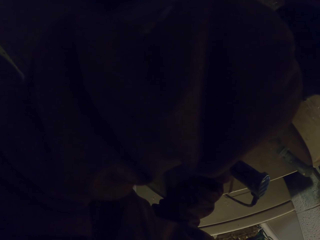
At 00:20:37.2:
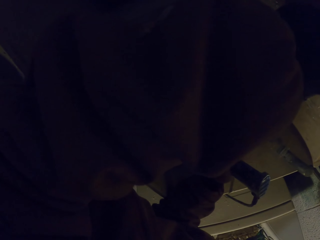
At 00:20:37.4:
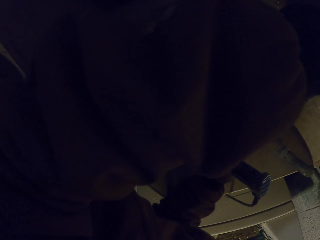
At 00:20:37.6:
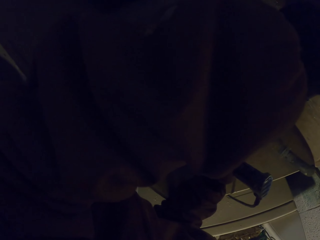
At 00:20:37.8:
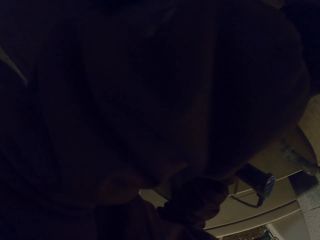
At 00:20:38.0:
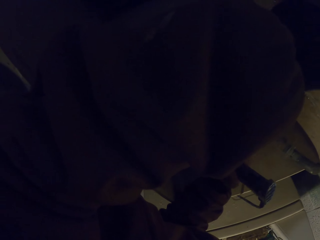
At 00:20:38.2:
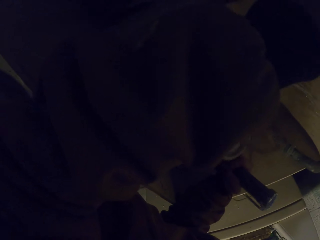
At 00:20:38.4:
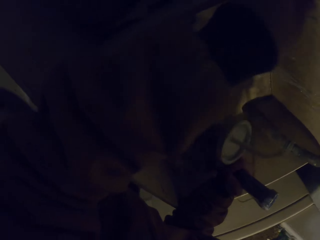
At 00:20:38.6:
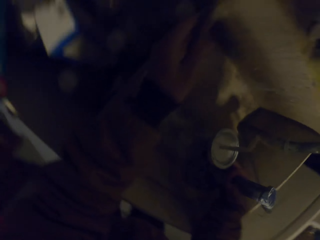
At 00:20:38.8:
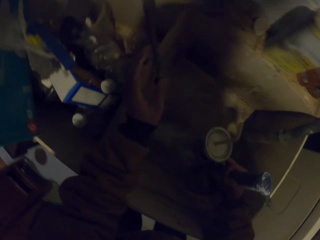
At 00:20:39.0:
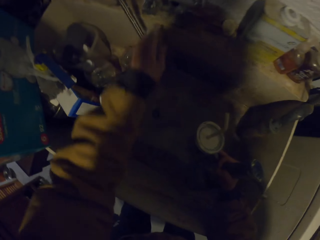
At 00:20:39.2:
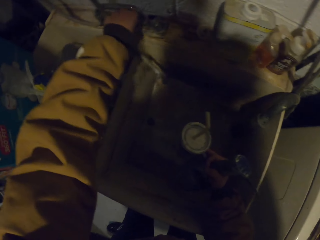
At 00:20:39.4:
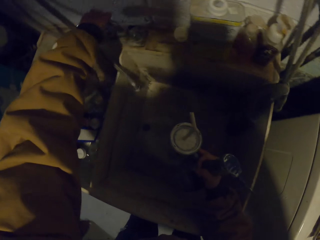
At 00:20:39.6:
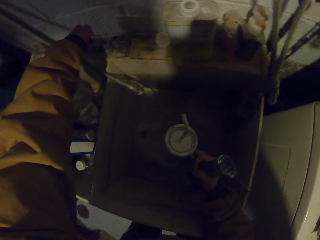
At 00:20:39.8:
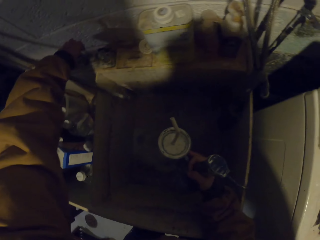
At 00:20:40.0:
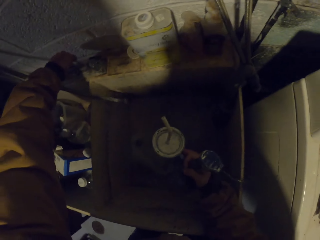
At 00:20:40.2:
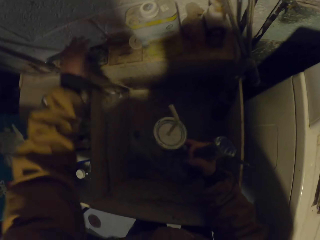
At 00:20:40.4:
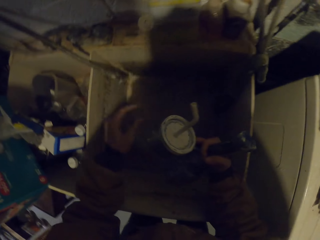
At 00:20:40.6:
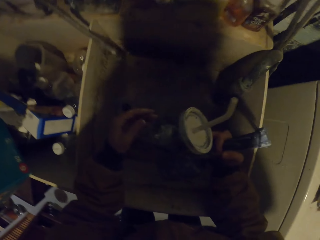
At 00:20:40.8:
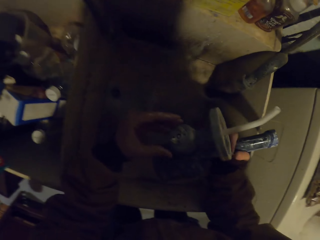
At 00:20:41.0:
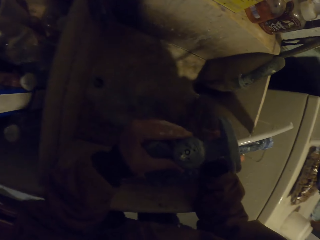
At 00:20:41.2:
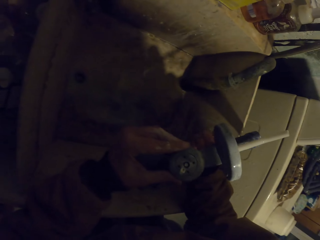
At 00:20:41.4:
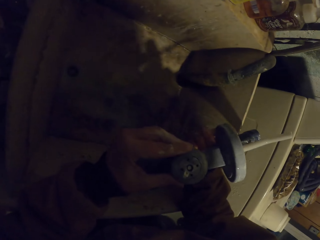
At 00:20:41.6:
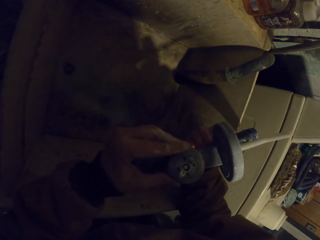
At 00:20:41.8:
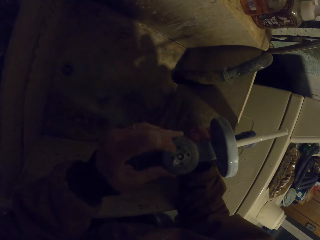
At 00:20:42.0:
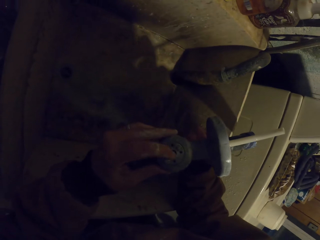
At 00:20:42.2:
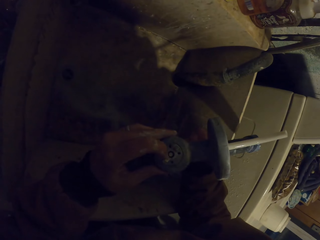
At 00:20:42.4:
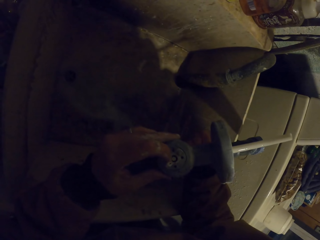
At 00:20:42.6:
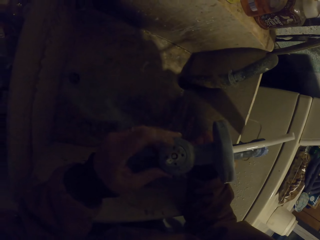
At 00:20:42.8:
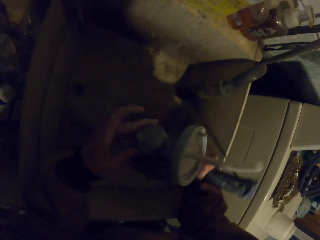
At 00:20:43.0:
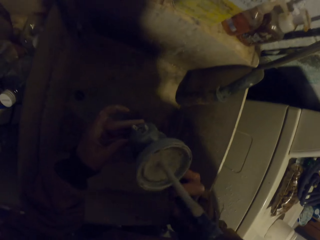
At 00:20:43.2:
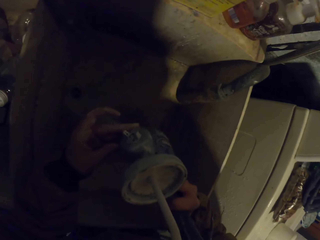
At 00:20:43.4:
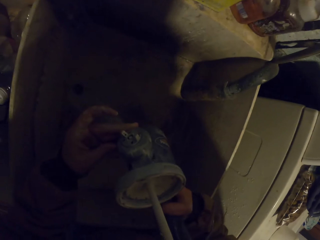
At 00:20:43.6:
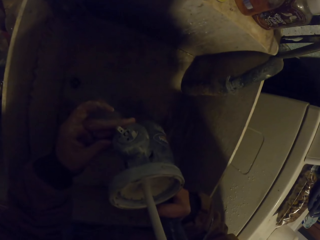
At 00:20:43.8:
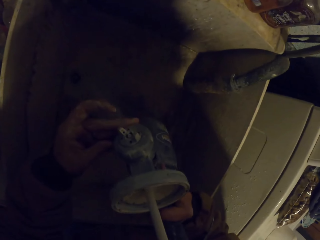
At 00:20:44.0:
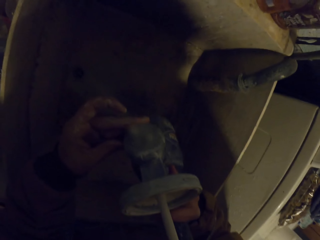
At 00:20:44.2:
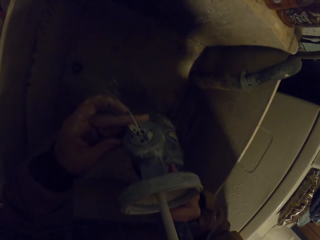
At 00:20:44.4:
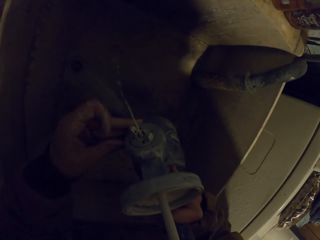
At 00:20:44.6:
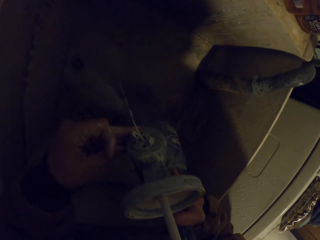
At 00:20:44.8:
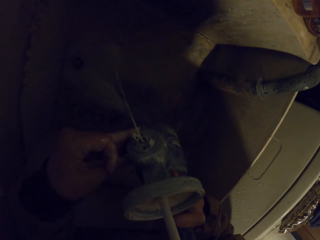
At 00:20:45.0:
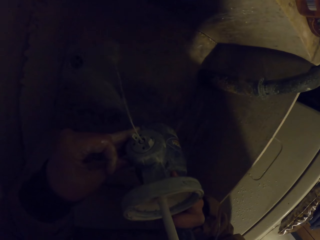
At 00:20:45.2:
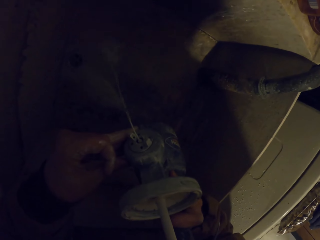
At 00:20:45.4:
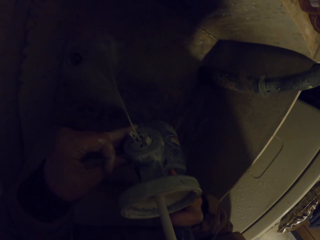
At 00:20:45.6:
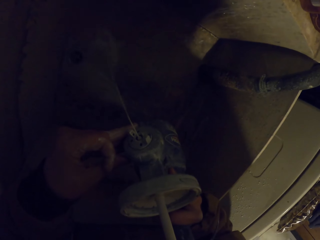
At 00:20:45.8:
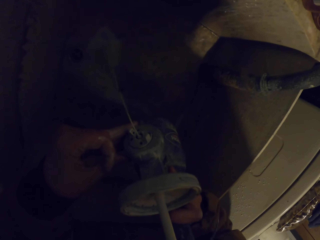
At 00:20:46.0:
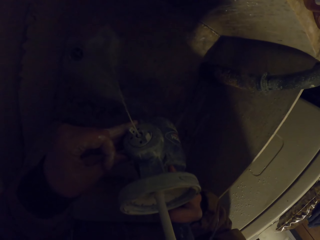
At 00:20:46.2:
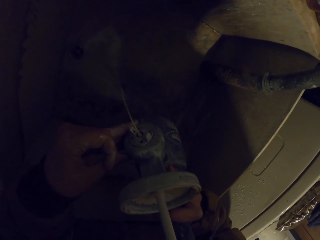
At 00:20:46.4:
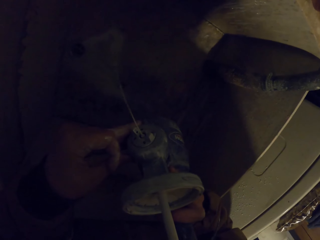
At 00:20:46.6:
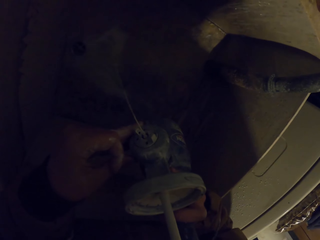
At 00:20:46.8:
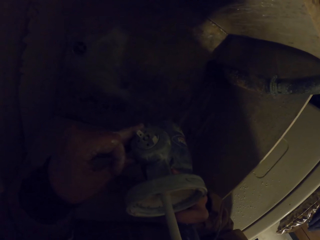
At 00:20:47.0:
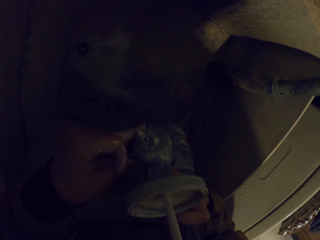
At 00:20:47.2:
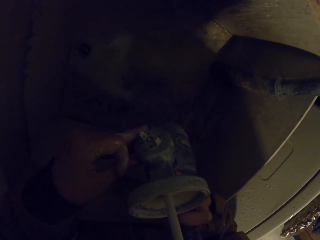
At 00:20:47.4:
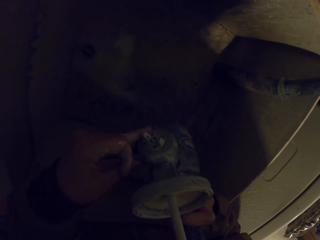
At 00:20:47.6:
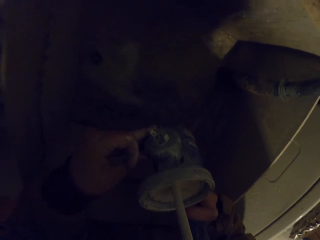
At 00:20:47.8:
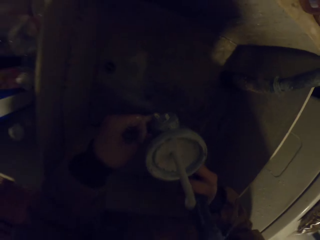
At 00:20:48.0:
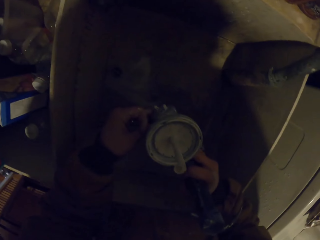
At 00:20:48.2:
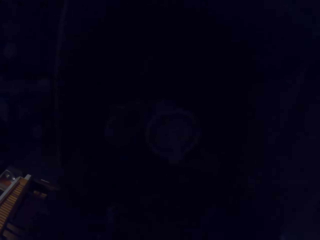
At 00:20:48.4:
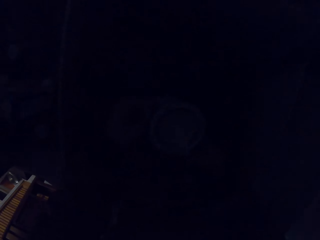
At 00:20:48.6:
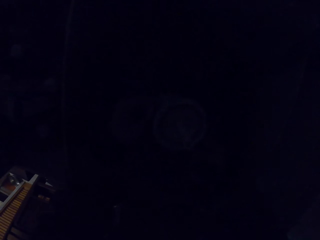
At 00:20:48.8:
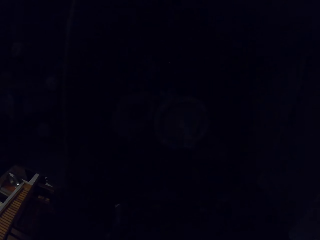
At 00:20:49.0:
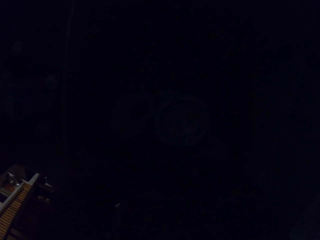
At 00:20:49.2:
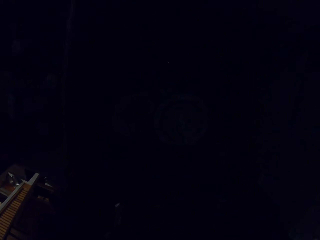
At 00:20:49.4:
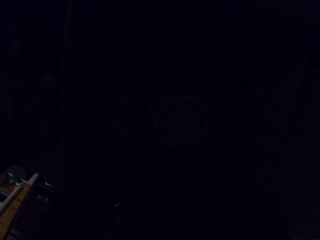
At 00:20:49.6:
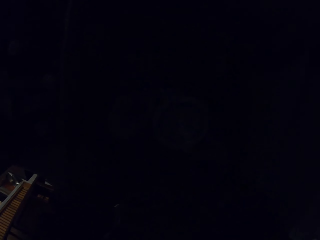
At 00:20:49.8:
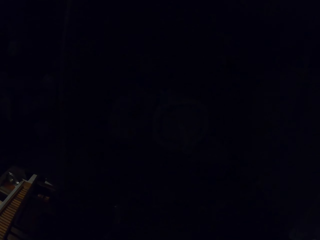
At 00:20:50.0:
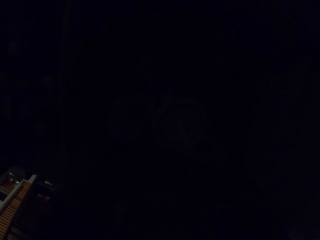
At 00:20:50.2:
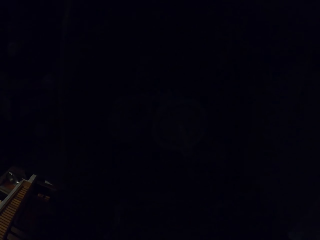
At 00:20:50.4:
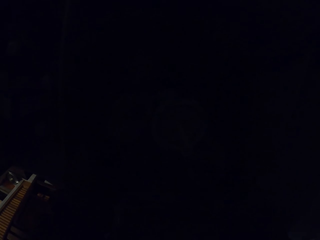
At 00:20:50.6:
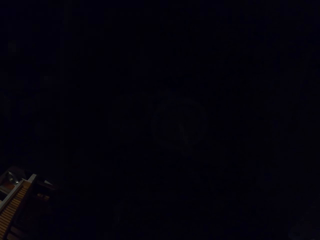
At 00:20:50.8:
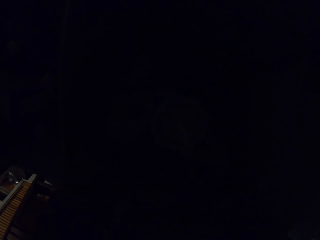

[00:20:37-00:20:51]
The camera wearer closes the tap. They check the water pump. They blow the water pump. They blow the water pump again.

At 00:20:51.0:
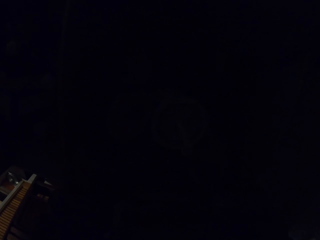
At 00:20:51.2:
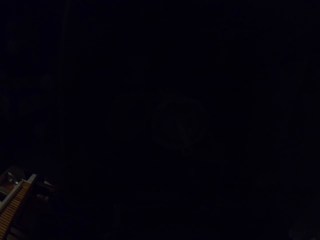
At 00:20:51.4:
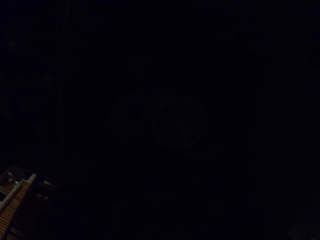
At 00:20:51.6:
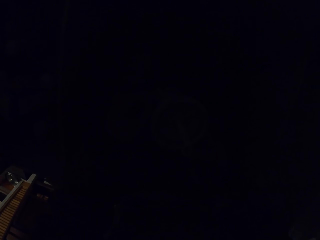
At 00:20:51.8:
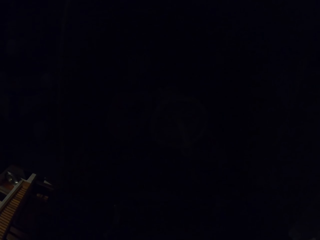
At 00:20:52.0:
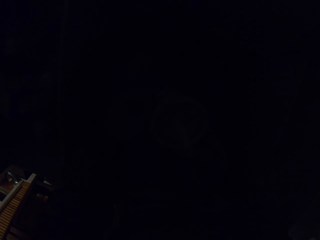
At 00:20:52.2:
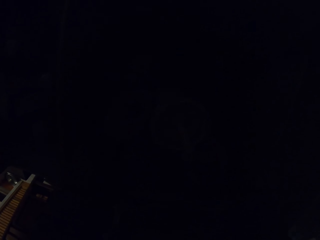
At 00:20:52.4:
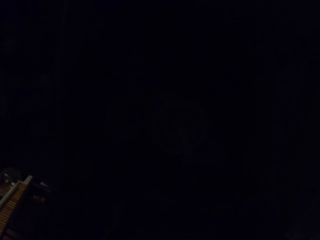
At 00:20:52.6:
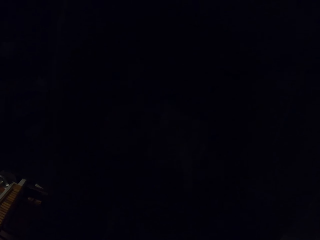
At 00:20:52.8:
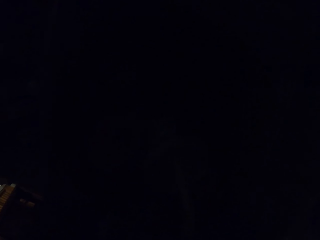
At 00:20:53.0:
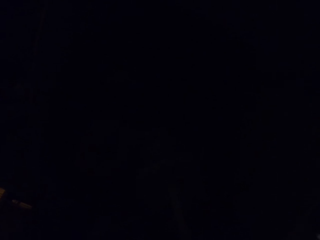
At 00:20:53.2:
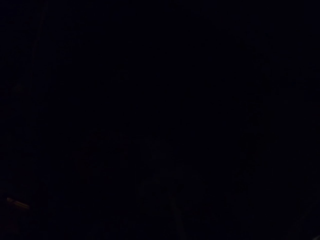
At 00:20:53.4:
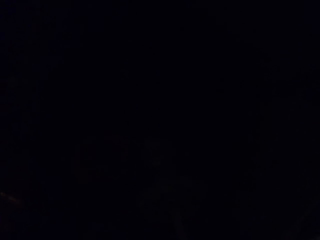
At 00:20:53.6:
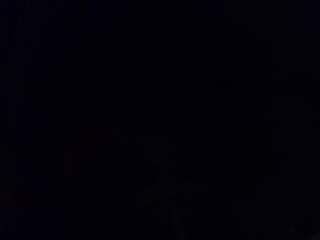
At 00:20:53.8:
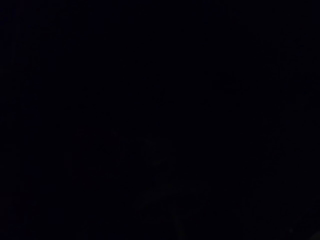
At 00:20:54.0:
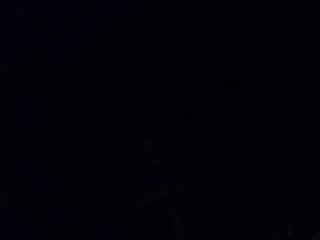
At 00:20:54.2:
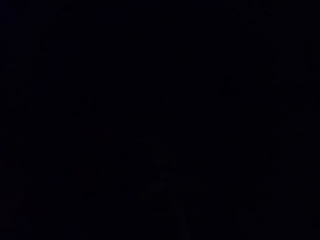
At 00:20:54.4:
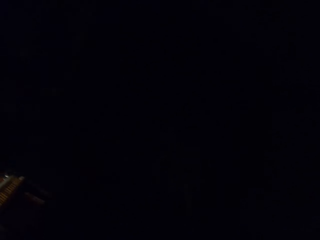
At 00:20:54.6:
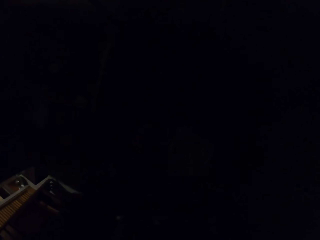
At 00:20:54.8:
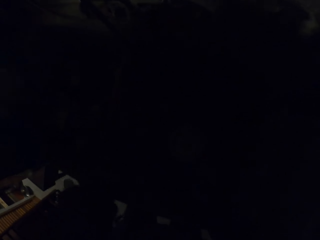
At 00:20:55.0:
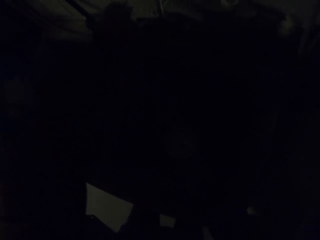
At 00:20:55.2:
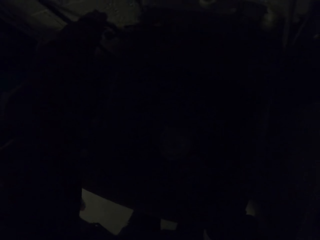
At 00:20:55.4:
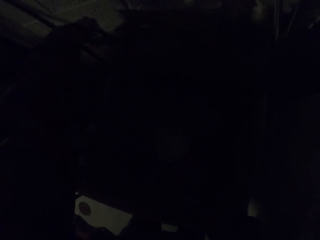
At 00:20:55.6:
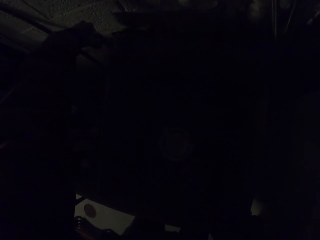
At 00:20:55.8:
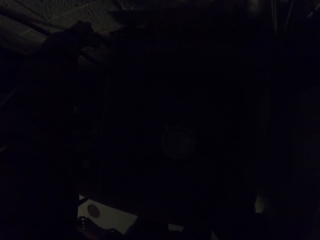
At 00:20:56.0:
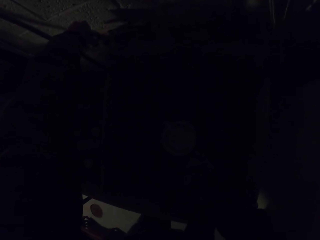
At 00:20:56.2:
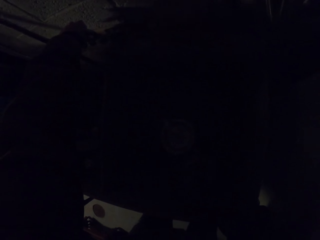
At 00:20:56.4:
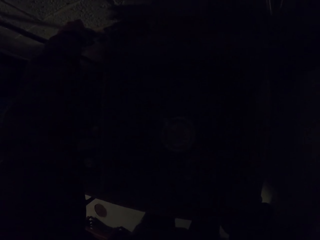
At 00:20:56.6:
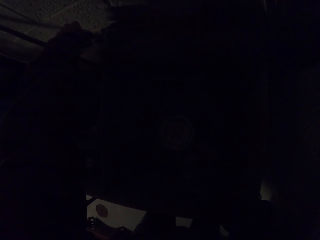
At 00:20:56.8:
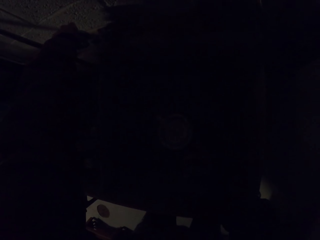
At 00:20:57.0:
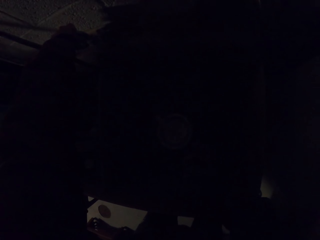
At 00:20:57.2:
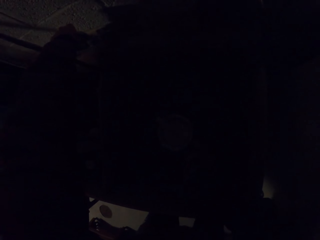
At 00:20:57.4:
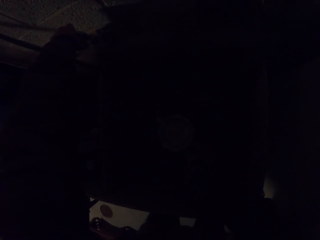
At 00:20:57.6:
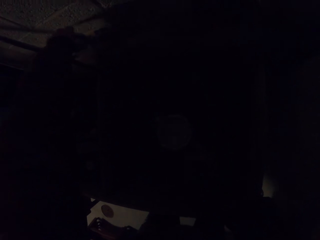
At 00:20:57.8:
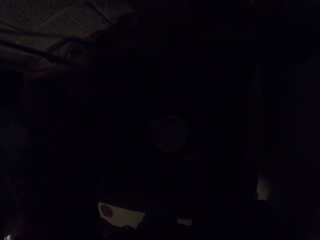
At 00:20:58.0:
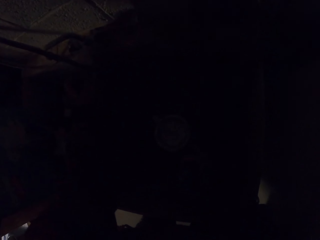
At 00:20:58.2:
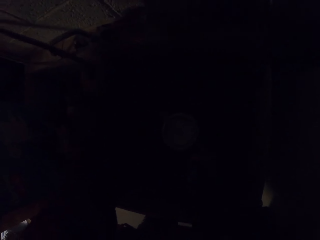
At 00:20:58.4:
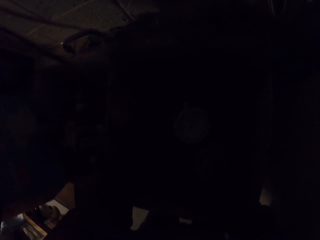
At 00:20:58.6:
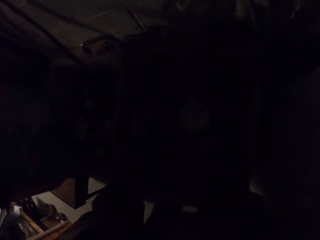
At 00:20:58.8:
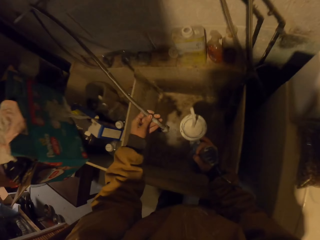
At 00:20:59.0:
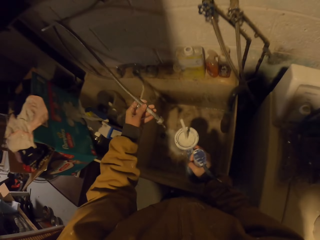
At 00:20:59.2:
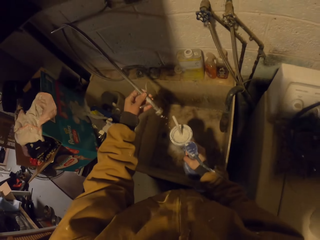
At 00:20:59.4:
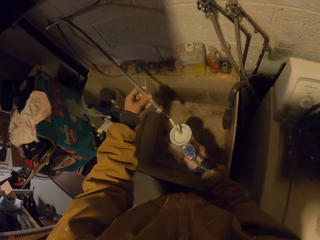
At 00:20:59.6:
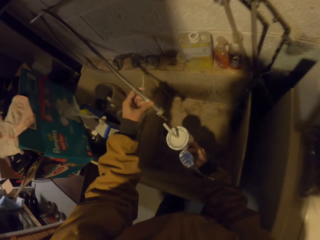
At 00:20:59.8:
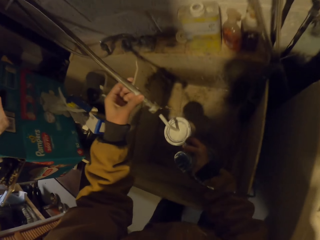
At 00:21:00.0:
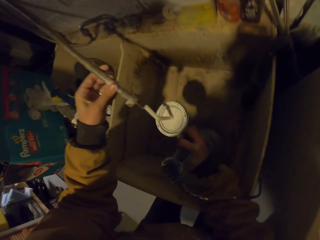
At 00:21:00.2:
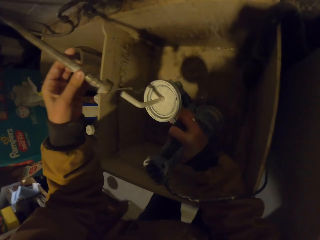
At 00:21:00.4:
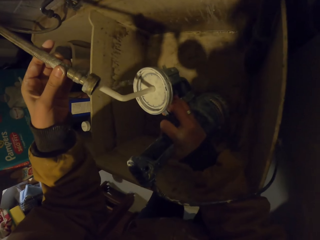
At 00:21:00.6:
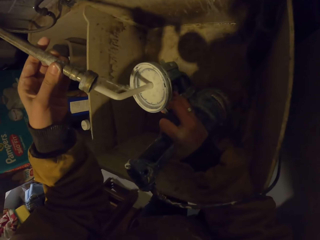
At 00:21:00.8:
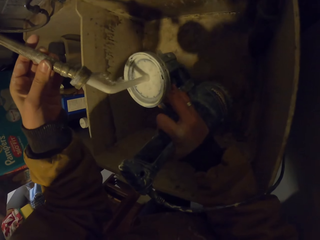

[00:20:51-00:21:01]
The camera wearer cleans the sprayer.
